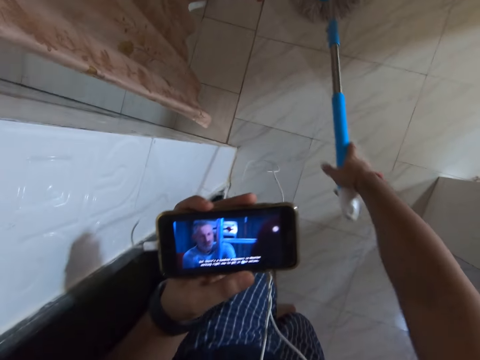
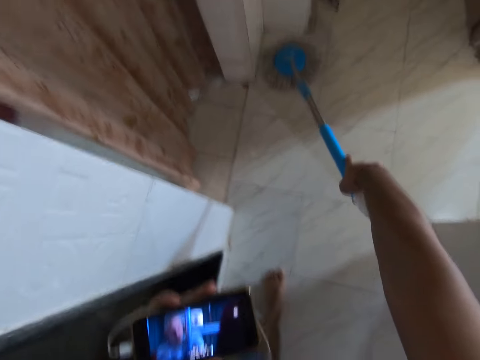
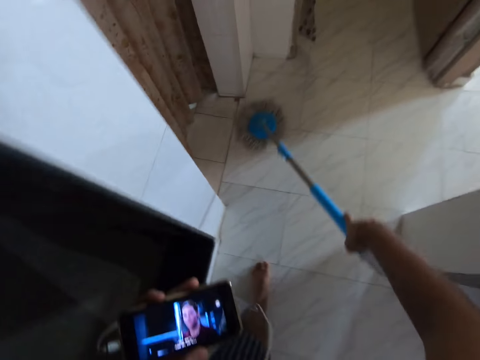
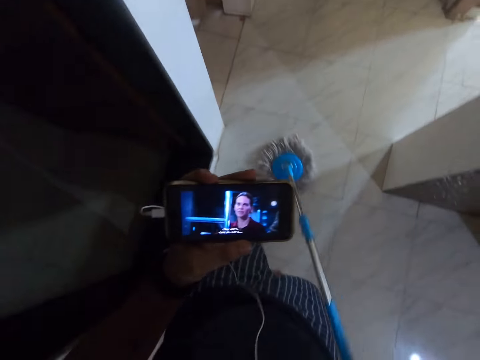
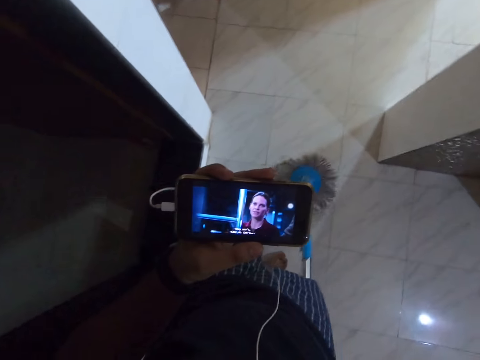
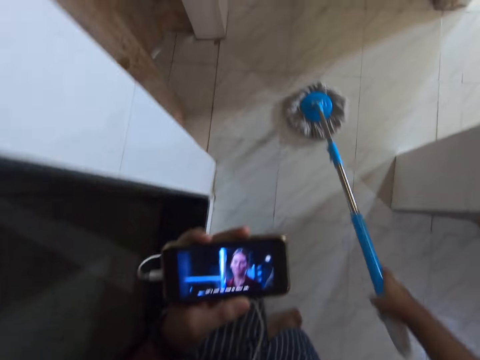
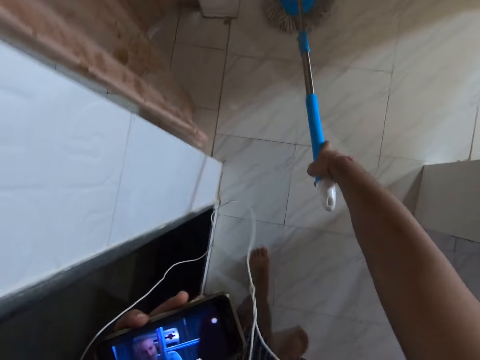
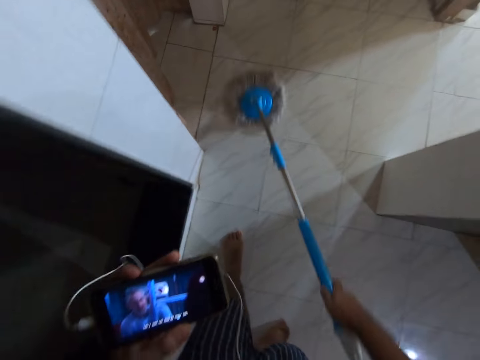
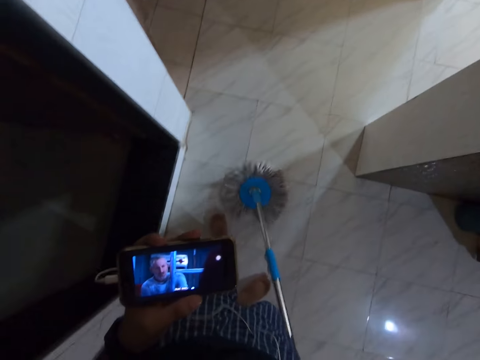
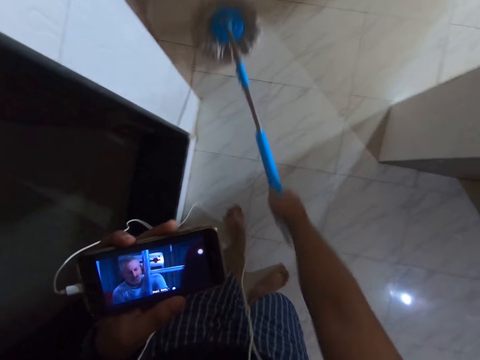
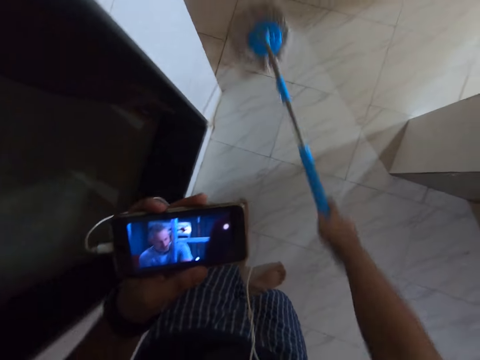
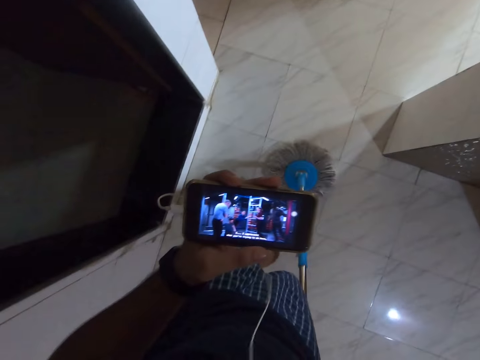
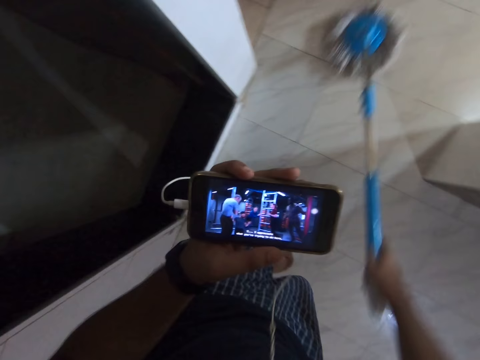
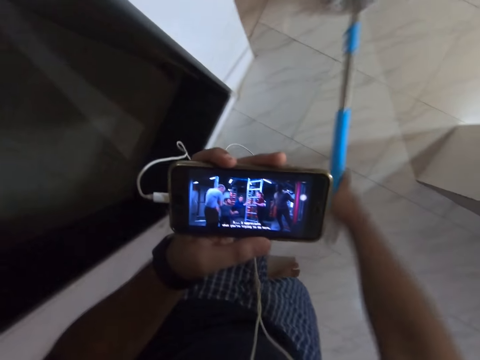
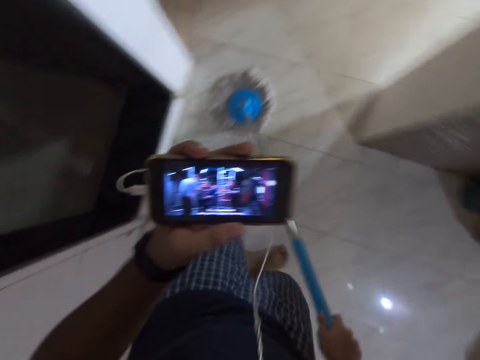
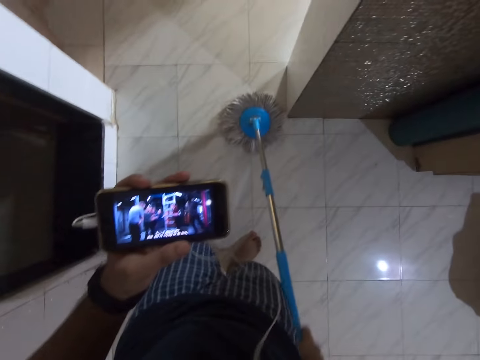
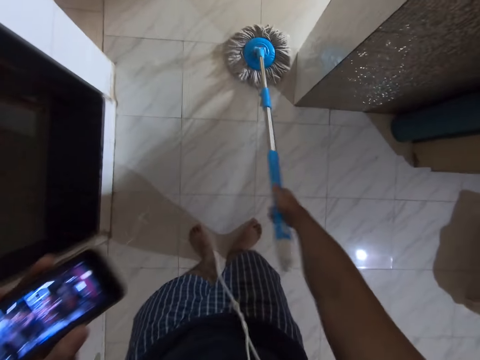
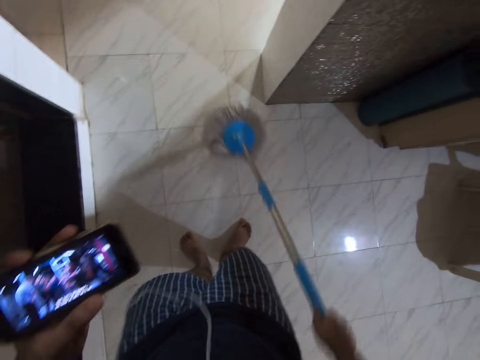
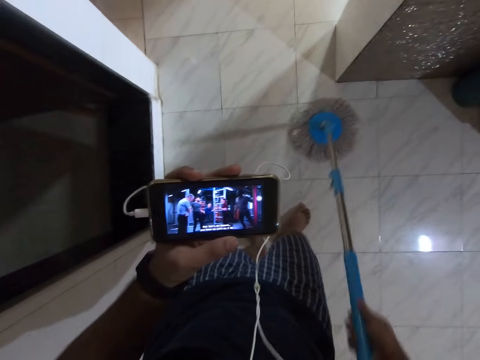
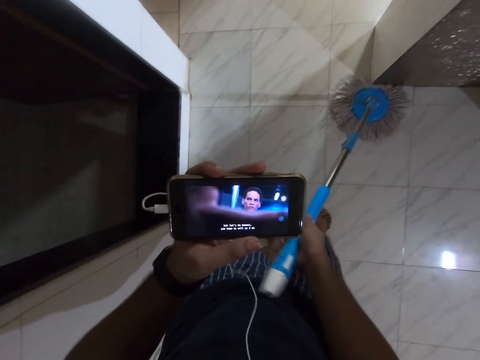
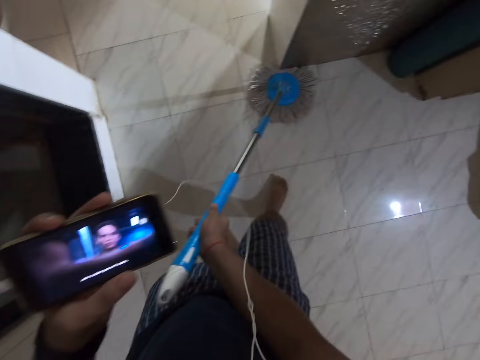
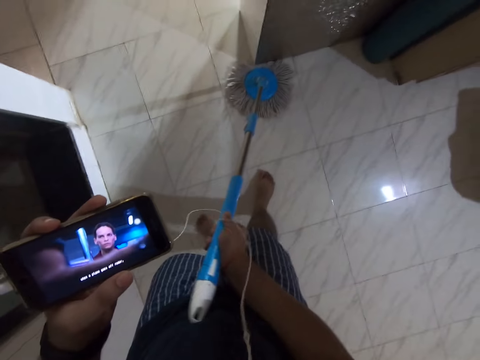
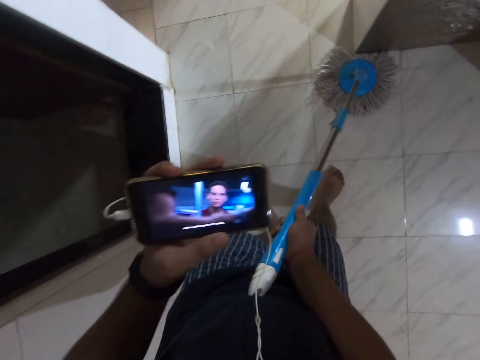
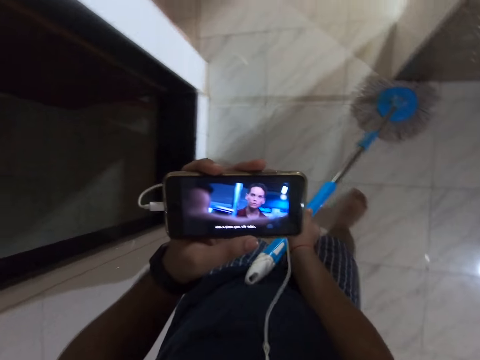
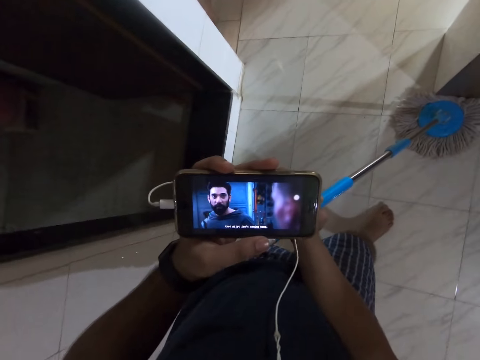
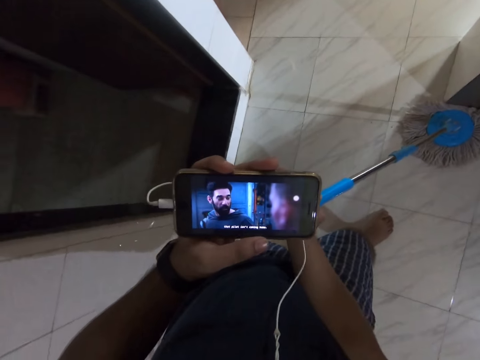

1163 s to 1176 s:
The camera wearer looks at the phone. They look at the phone again.

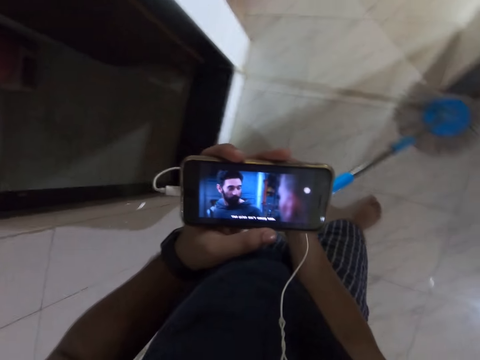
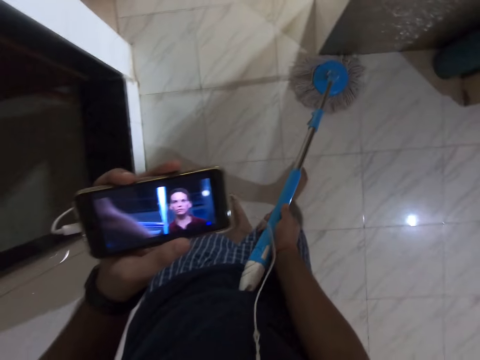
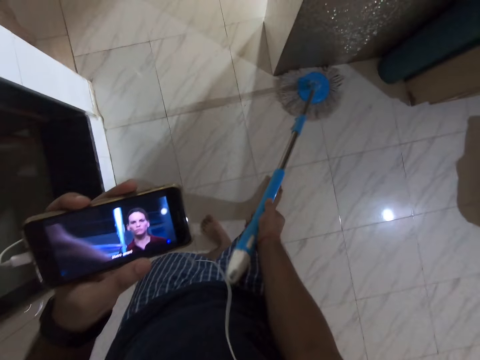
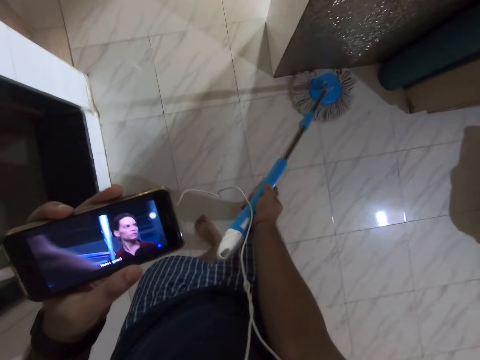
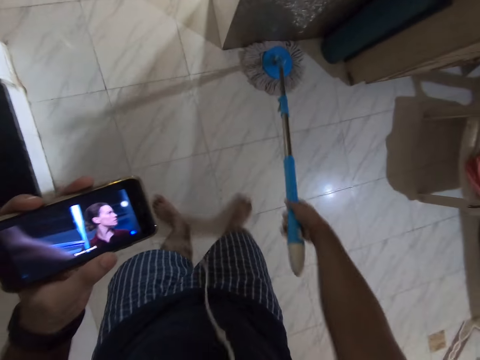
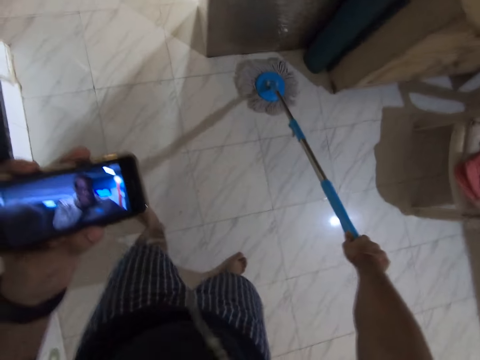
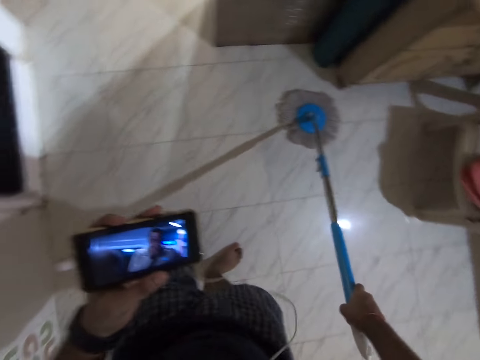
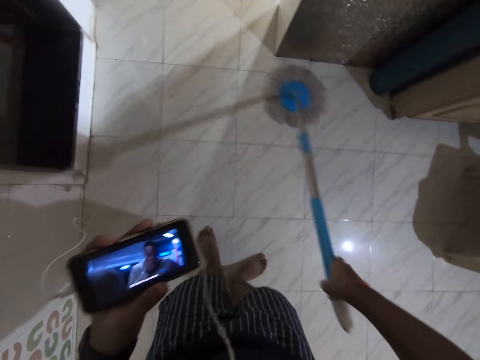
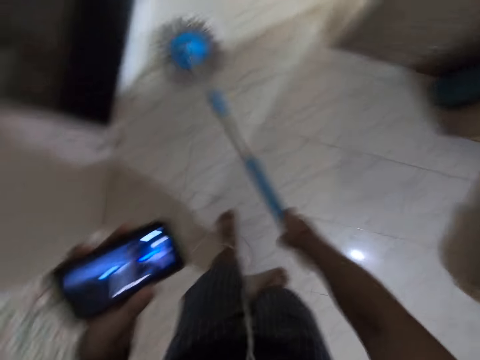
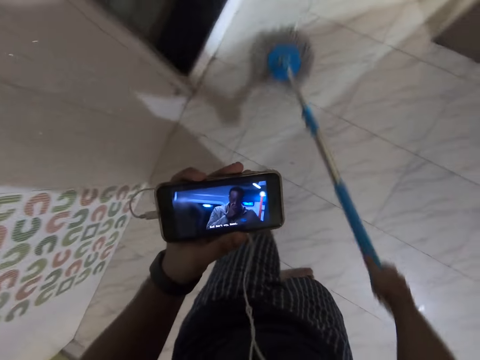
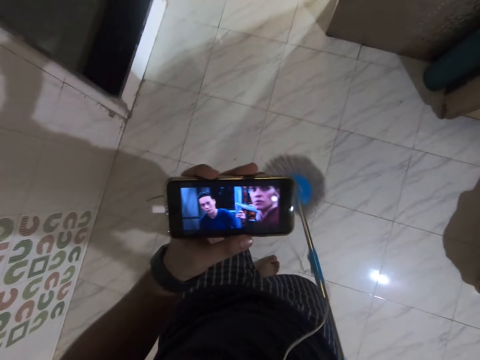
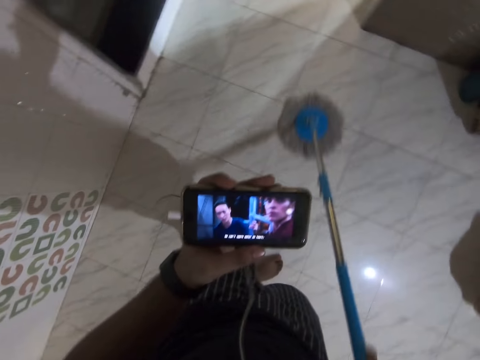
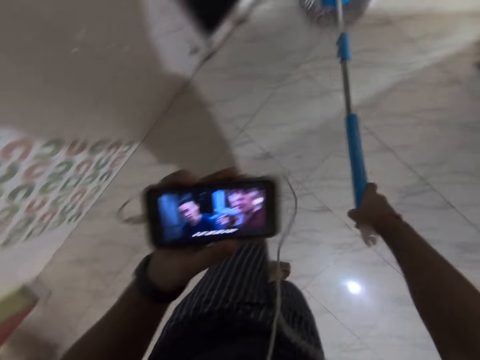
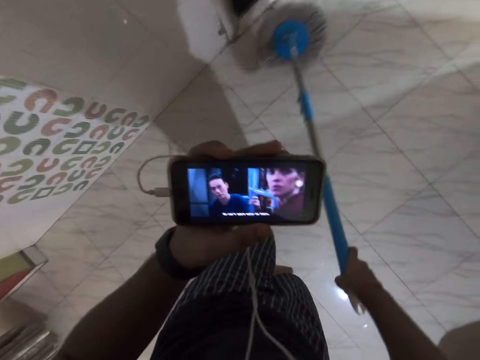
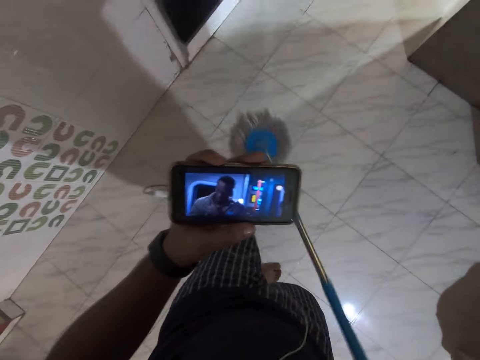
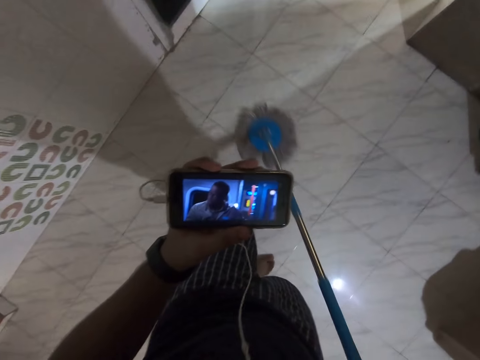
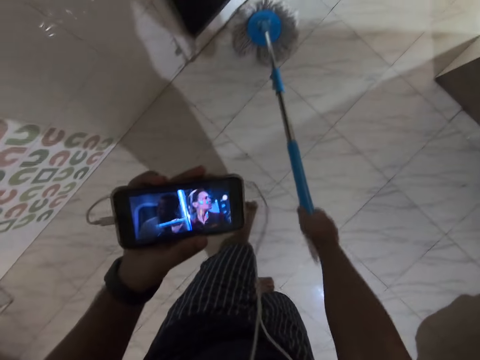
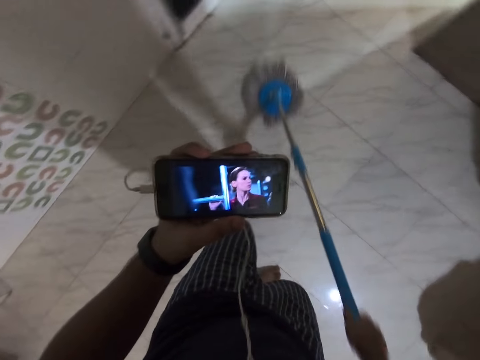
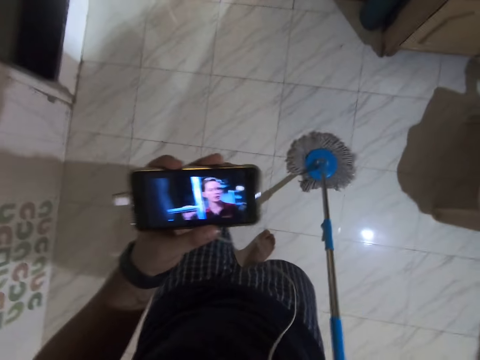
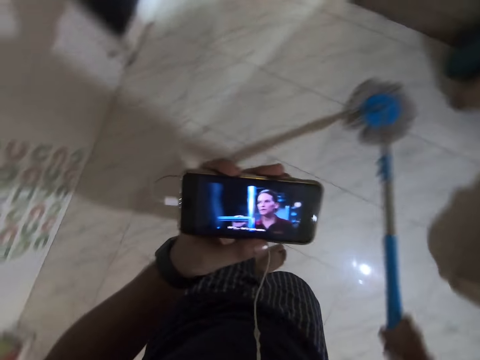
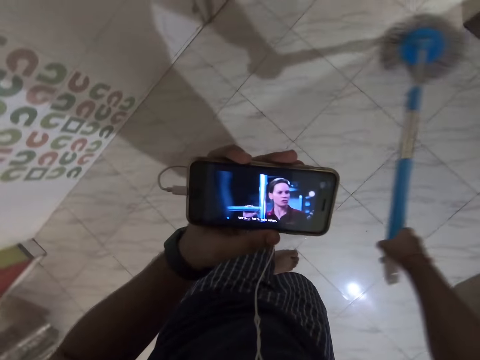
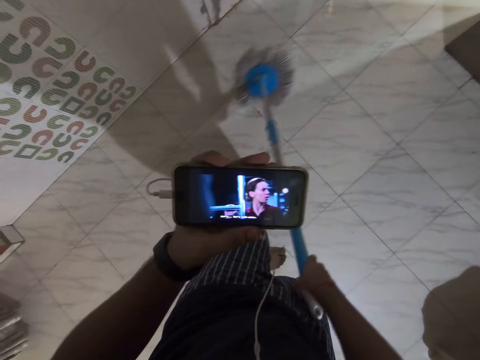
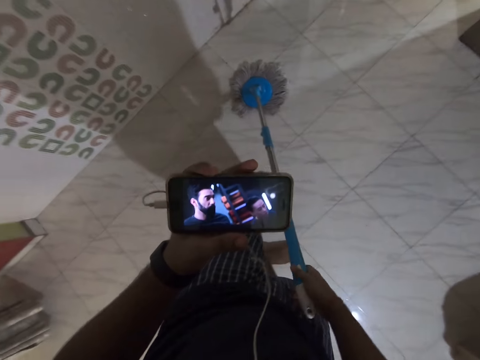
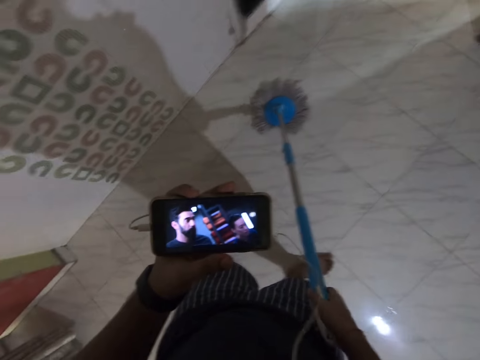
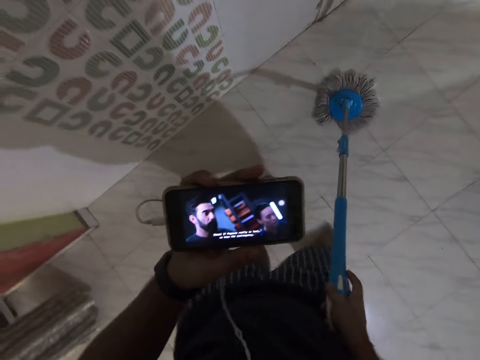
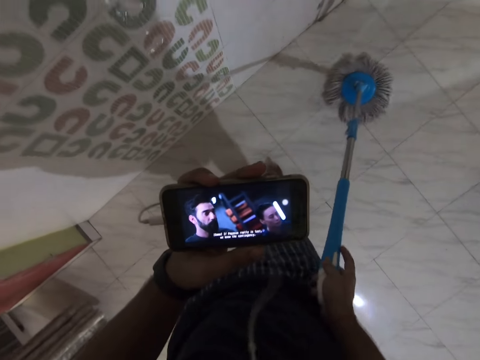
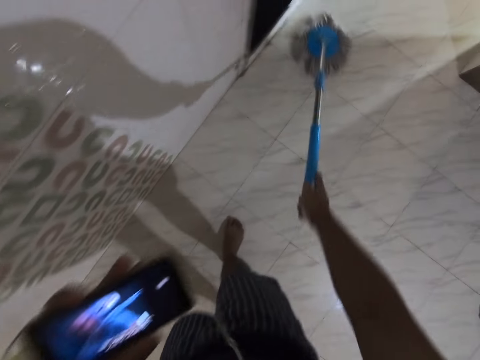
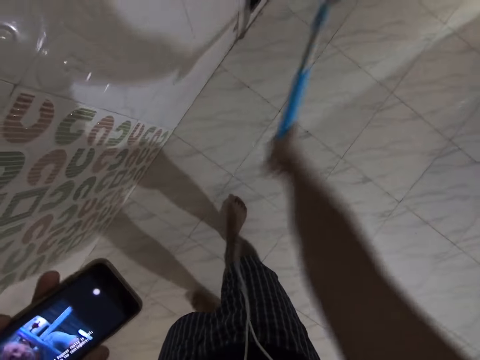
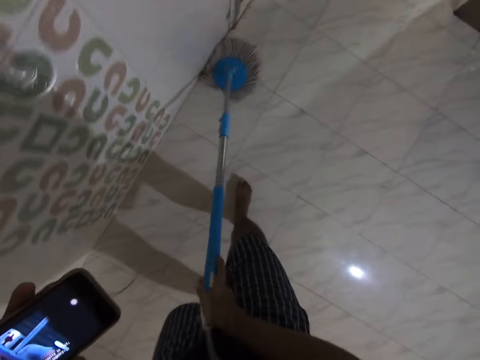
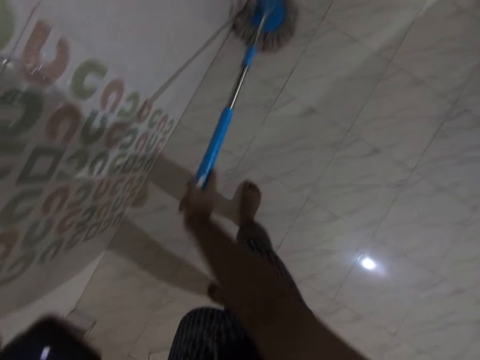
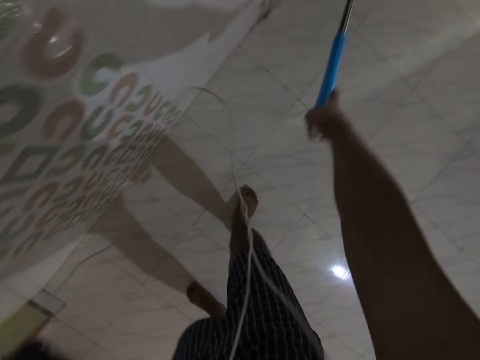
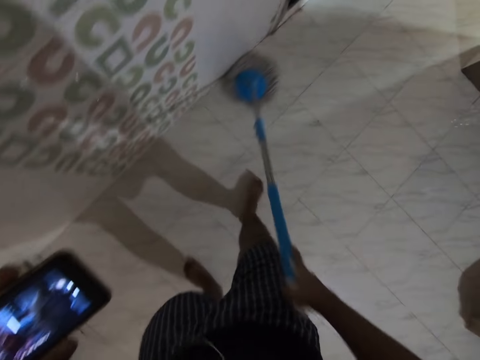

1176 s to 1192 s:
The camera wearer mops the floor. They mop the floor again.
